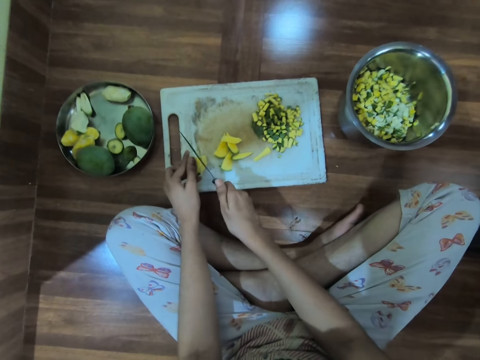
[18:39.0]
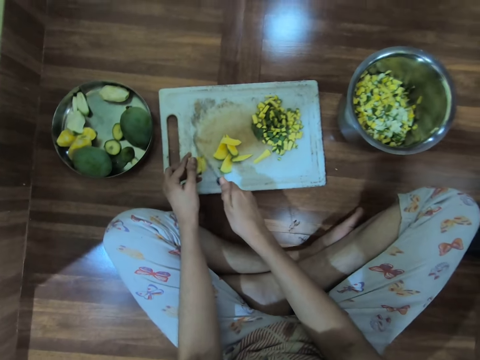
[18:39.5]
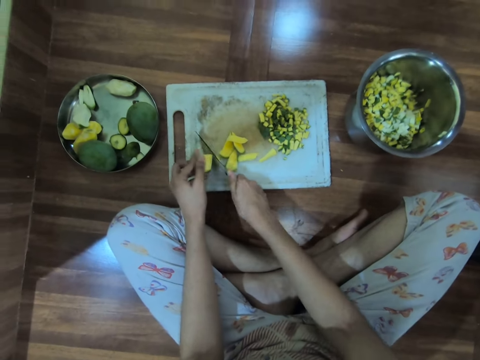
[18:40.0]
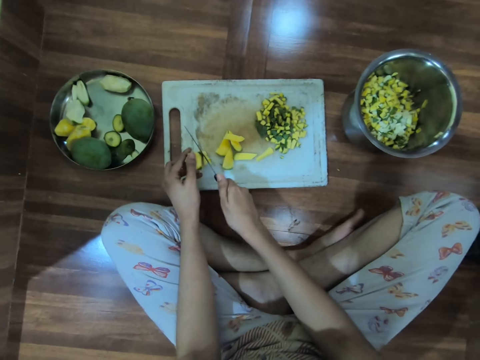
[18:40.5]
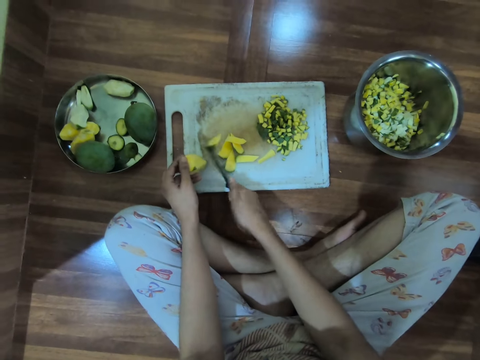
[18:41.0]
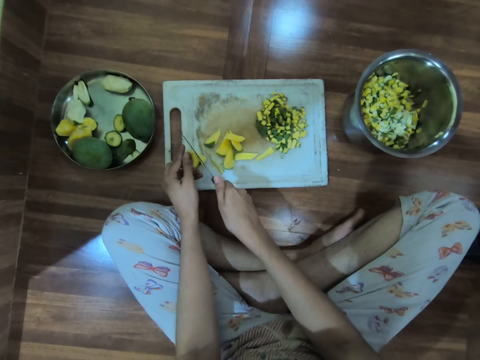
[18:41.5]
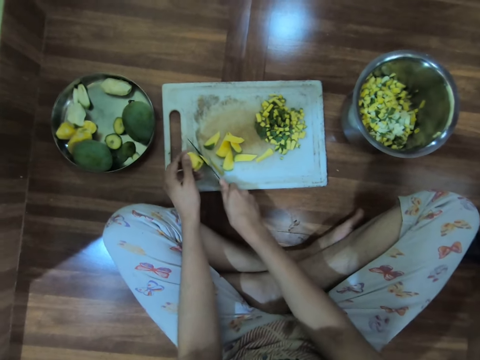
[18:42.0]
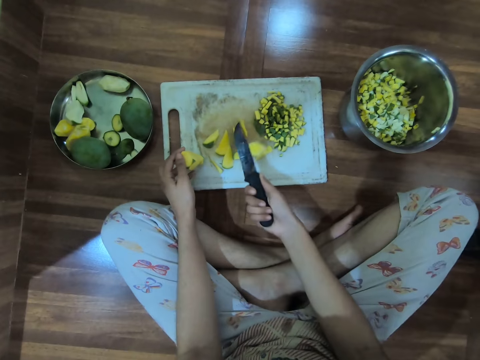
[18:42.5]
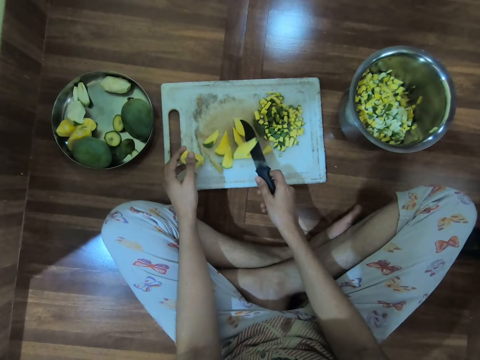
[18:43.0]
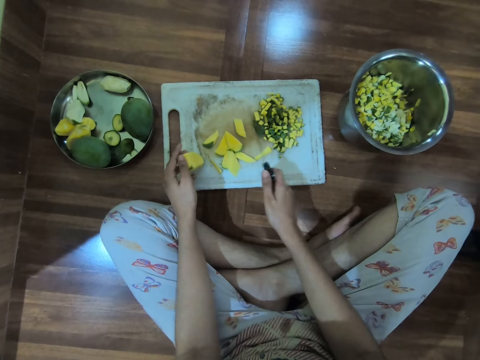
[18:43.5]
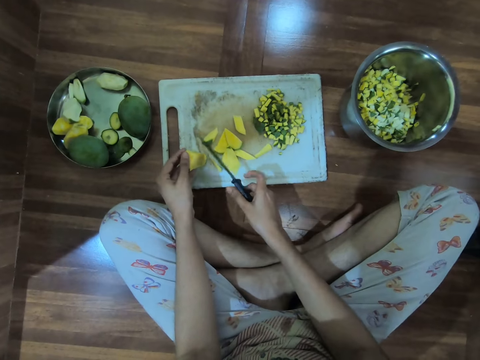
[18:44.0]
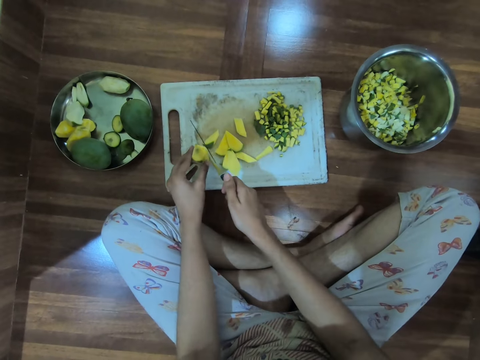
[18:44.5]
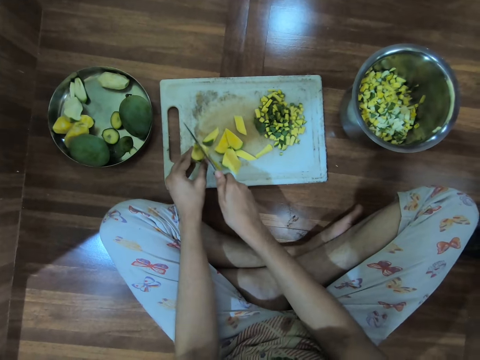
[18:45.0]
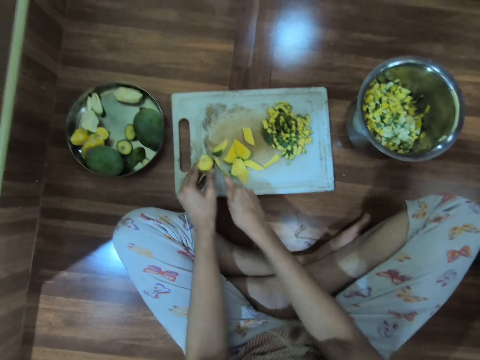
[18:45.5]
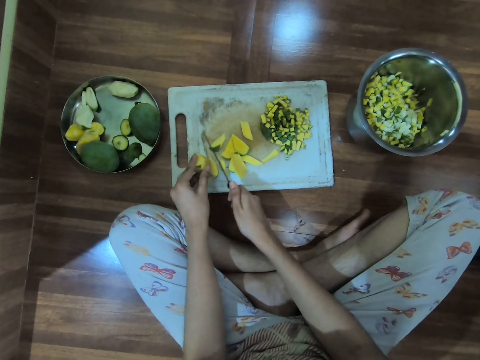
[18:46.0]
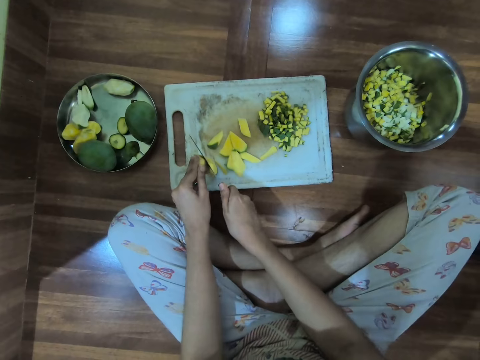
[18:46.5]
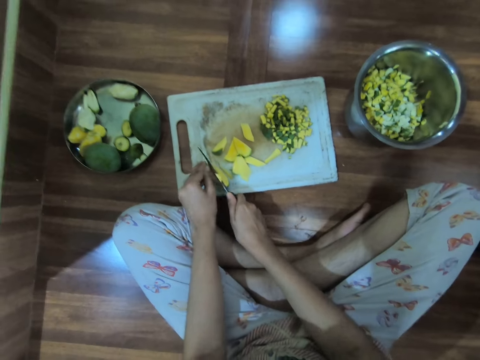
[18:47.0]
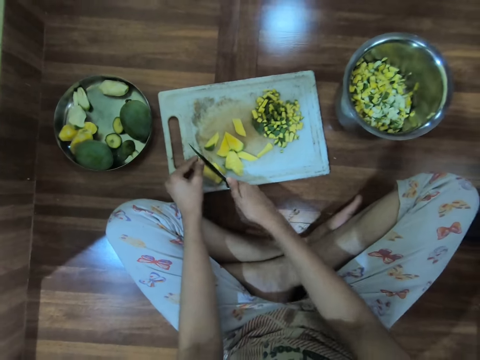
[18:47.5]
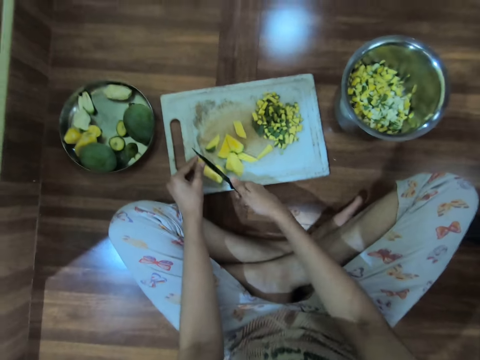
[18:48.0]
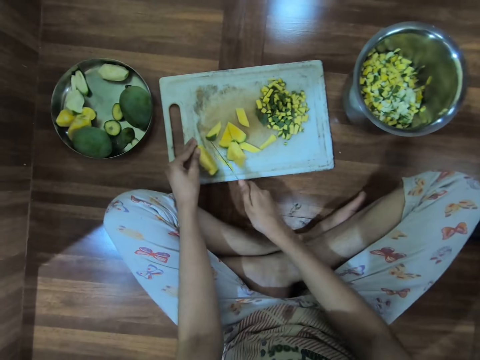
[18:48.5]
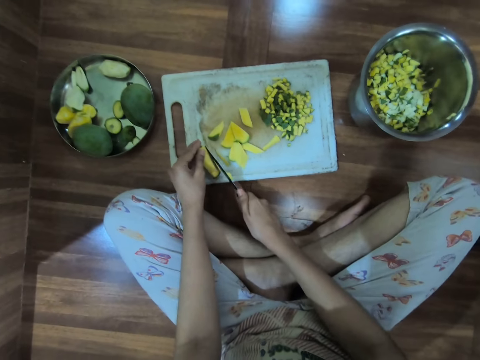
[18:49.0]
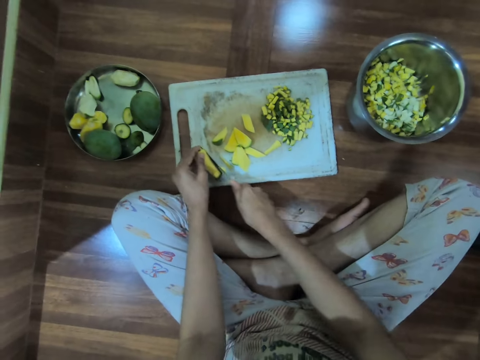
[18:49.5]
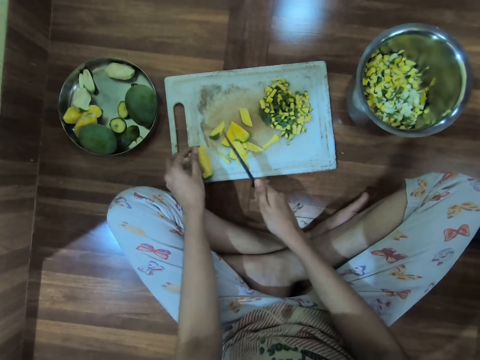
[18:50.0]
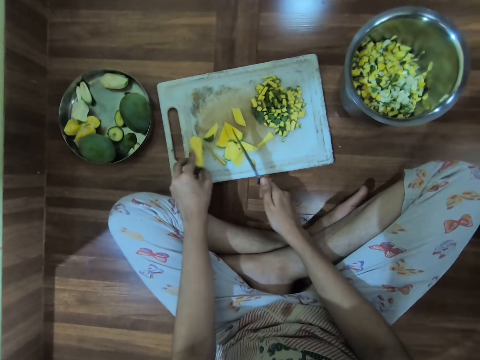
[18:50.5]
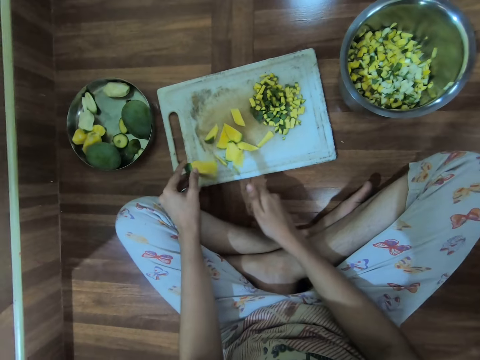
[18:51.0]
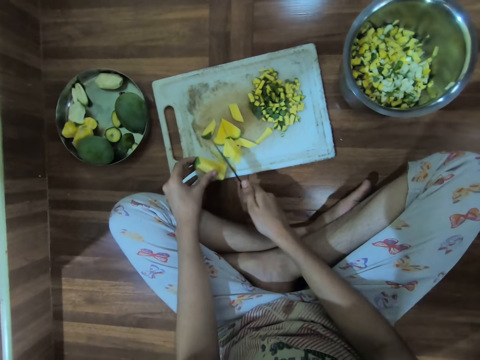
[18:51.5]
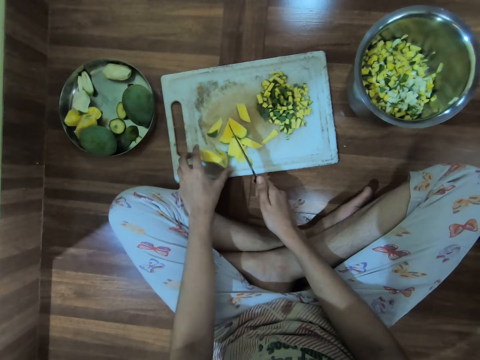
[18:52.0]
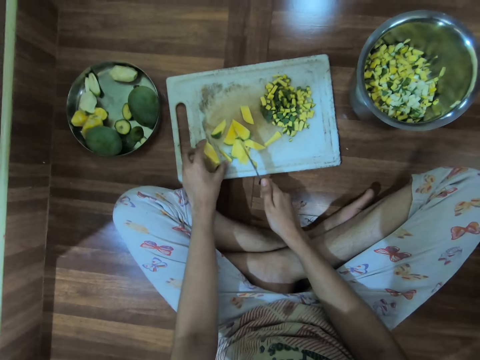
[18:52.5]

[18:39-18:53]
The camera wearer turns the knife in her right hand. She cuts the mango on the chopping board with the knife in her right hand. She turns the mango on the chopping board with her left hand.

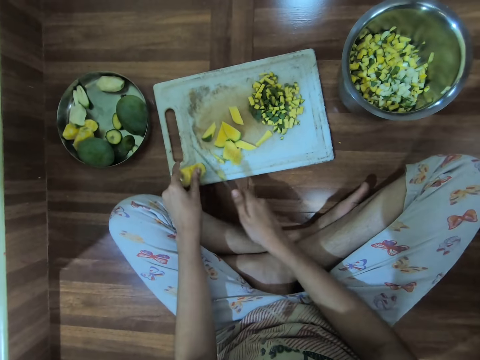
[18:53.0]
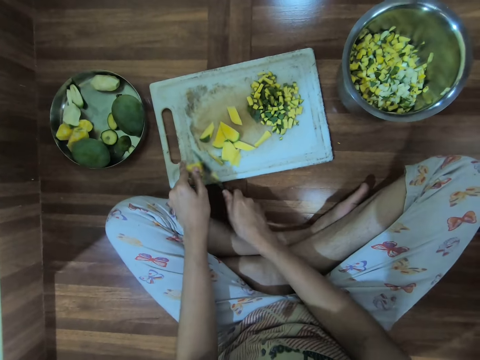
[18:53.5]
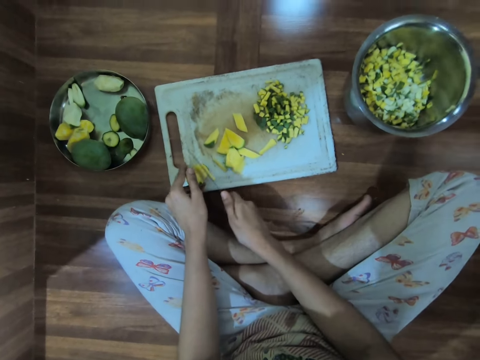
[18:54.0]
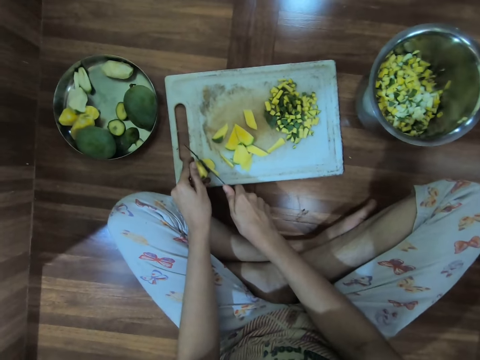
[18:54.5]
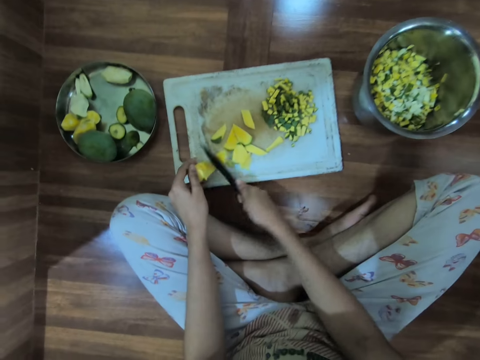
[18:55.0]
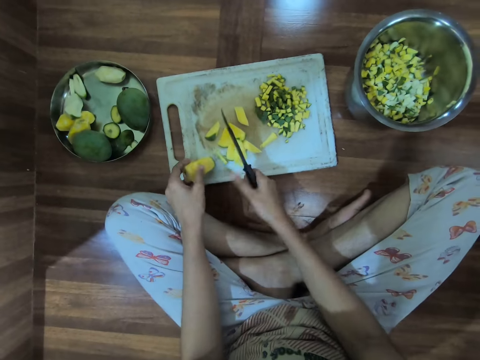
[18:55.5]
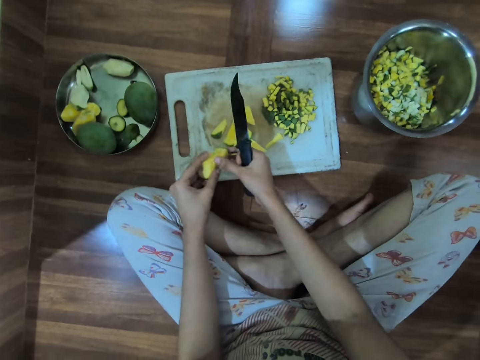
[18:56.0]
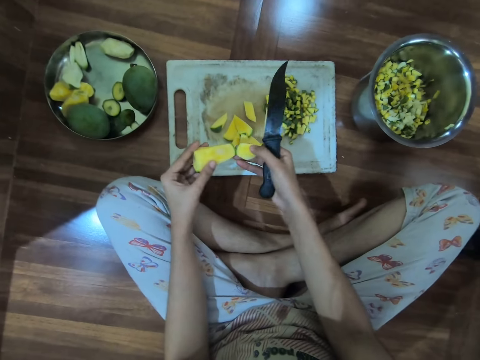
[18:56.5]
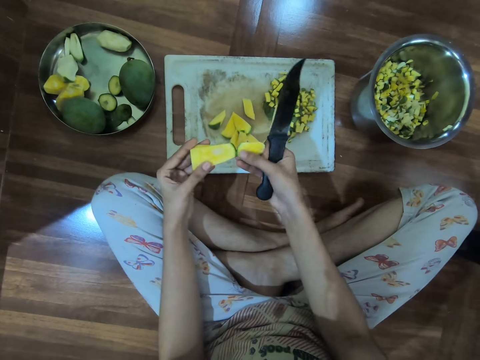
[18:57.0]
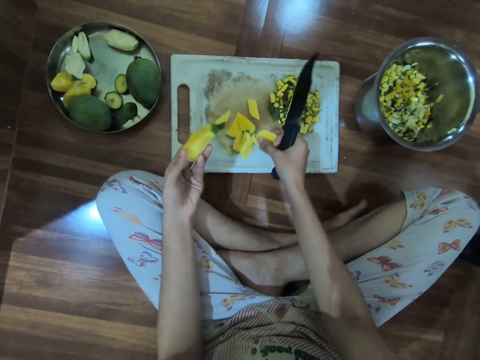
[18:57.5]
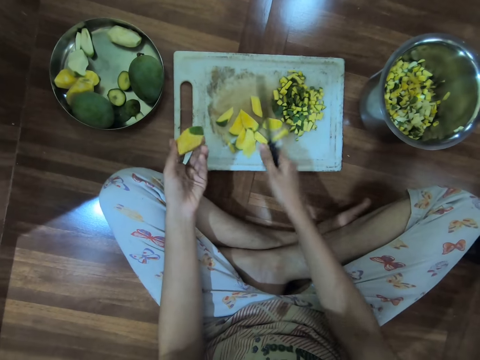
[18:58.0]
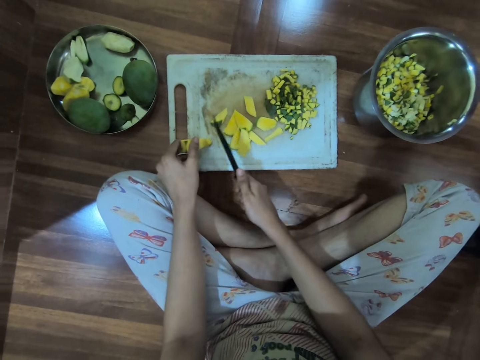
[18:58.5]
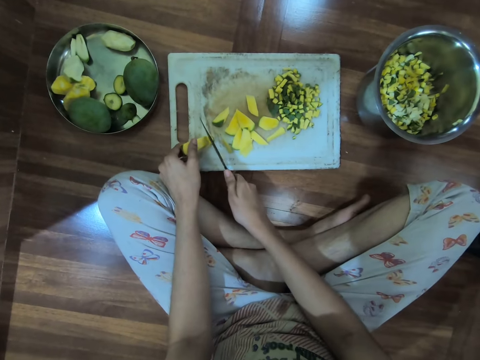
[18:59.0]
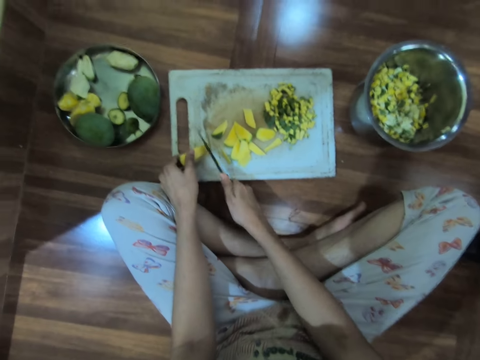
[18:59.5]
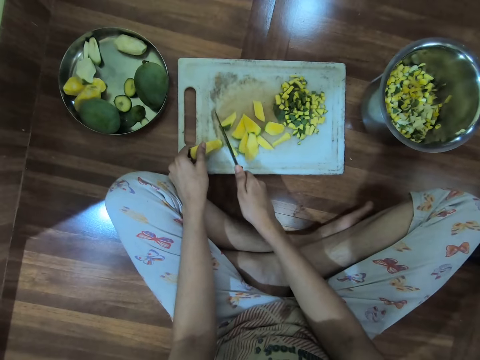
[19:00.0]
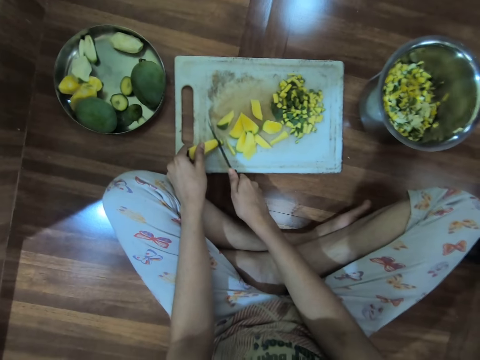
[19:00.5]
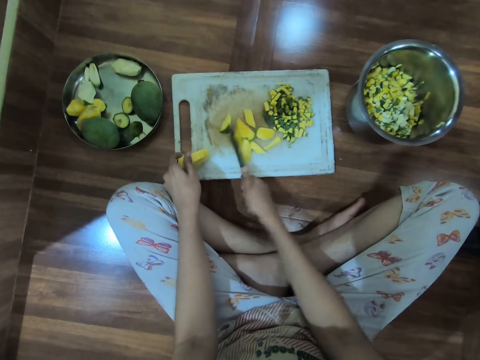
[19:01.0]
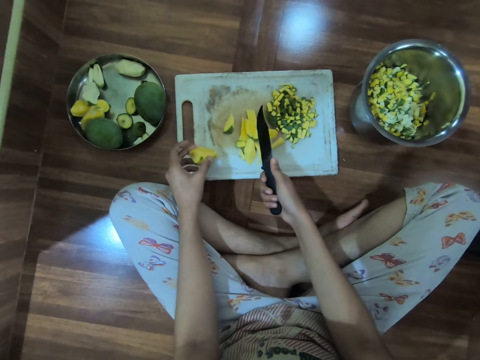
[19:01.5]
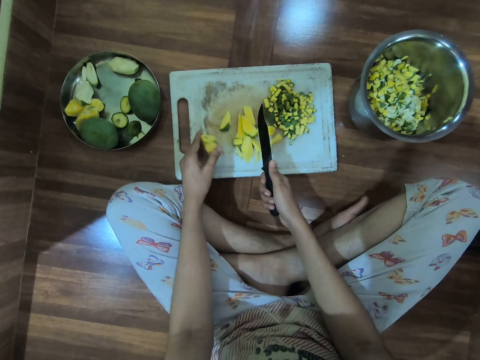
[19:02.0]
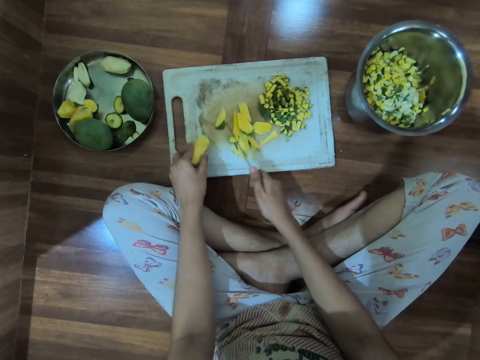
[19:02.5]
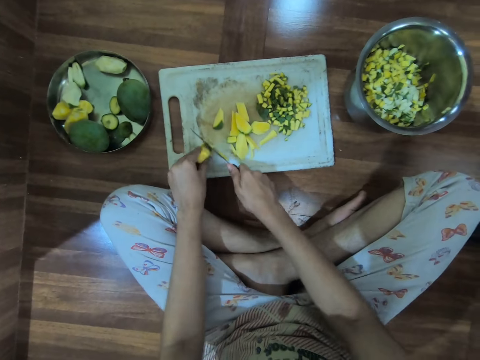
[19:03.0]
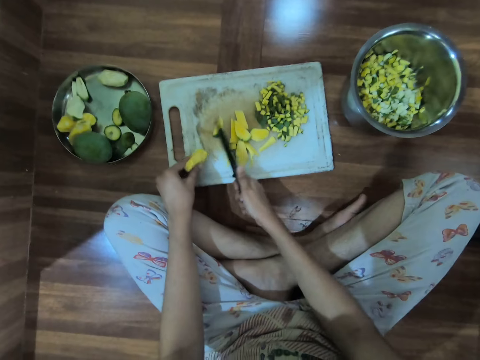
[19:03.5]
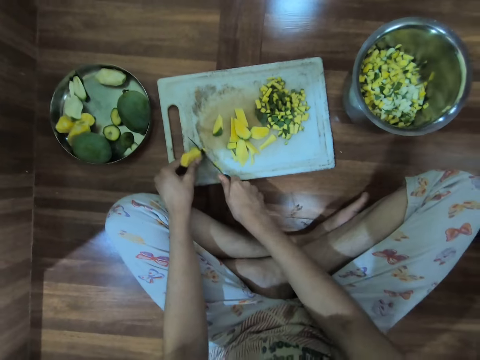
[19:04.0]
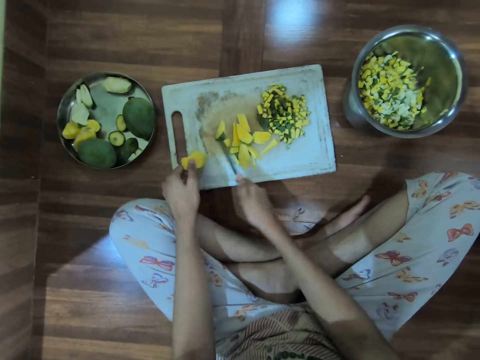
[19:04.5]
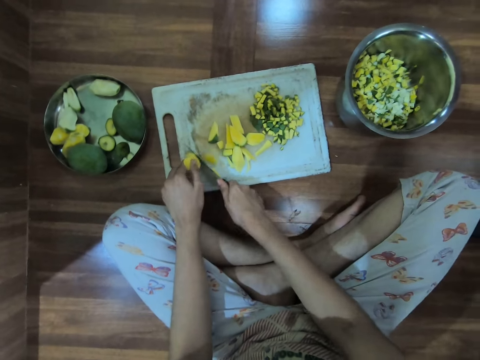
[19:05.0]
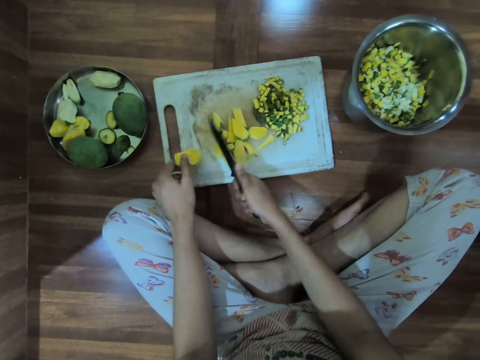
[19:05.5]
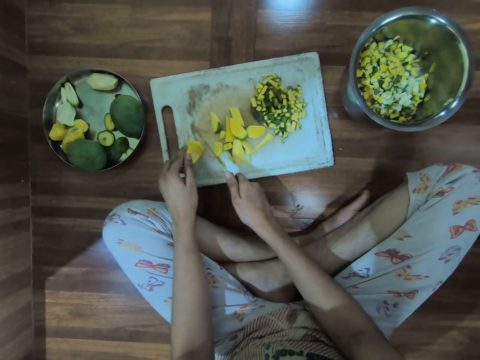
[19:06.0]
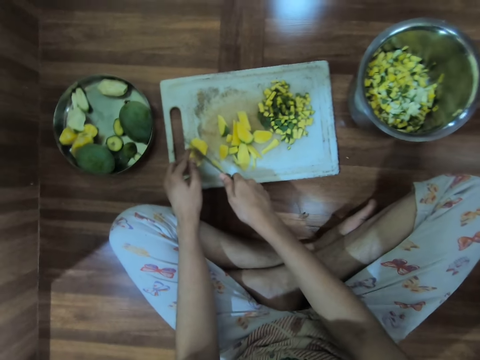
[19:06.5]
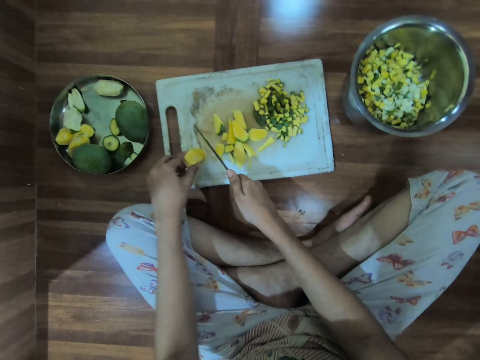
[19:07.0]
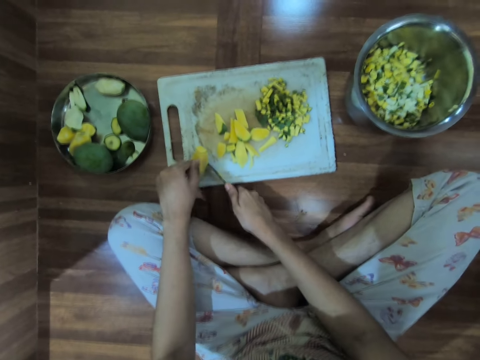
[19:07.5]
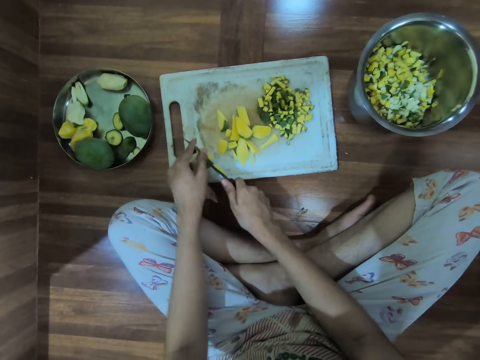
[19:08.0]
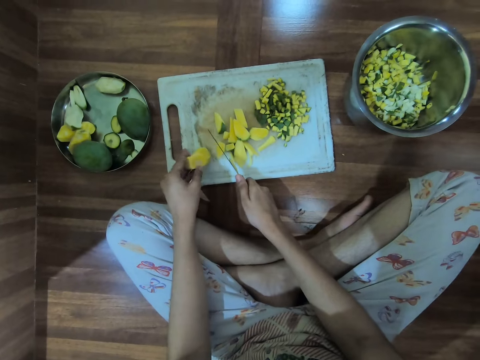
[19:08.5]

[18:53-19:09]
The camera wearer cuts the mango on the chopping board with the knife in her right hand. She raises the mango from the chopping board with her left hand. She cuts a slice of mango from the mango with her right hand. She detaches the pieces of mango with the hands. She drops the slice of mango on the chopping board with her right hand. She holds down the mango to the chopping board with her left hand. She cuts the mango on the chopping board with the knife in her right hand. She turns the mango on the chopping board with her left hand. She cuts the mango on the chopping board with the knife in her right hand.
